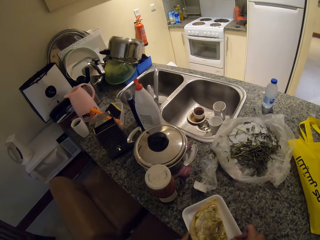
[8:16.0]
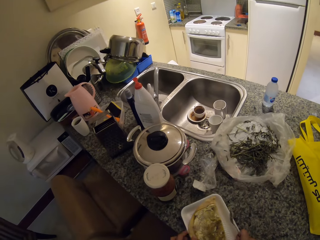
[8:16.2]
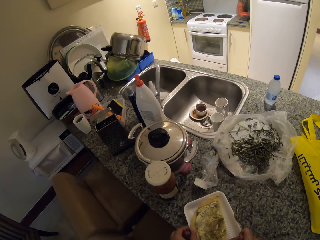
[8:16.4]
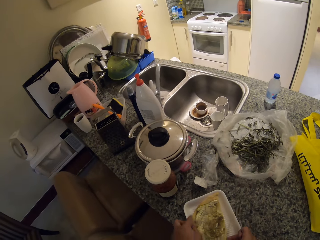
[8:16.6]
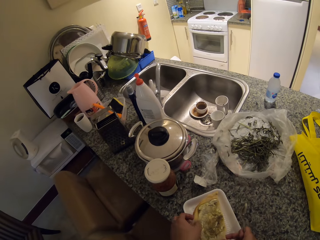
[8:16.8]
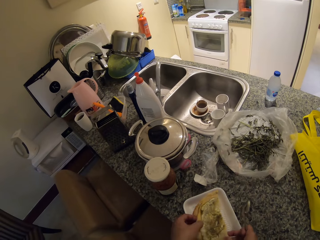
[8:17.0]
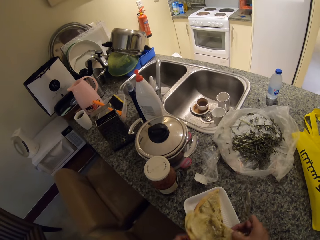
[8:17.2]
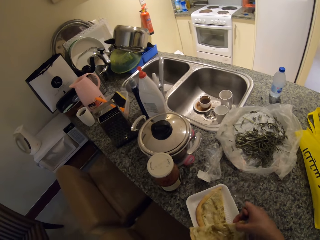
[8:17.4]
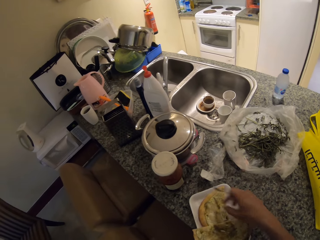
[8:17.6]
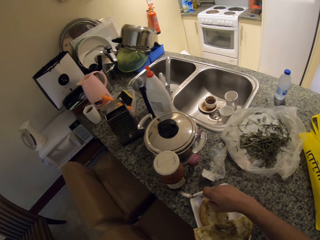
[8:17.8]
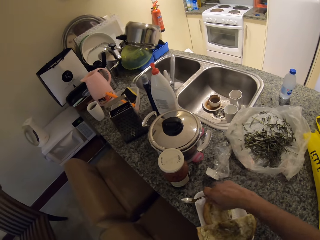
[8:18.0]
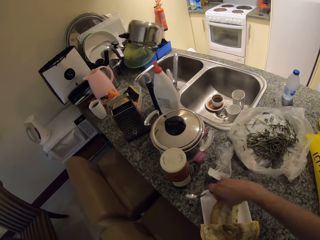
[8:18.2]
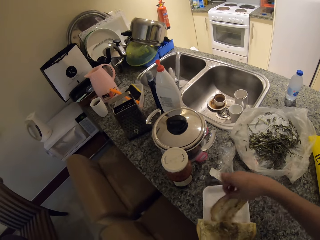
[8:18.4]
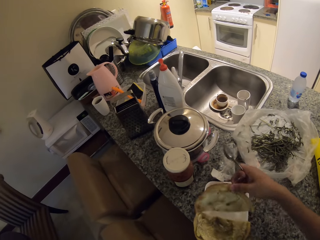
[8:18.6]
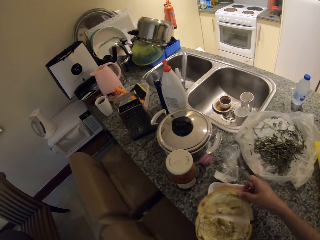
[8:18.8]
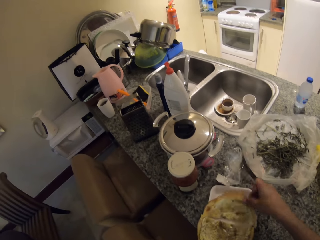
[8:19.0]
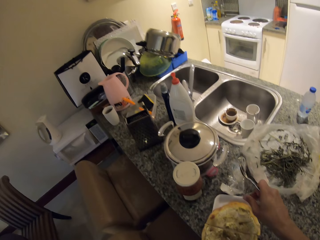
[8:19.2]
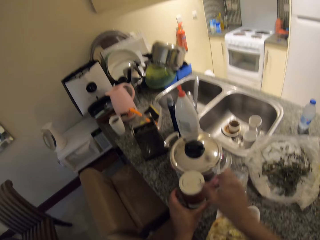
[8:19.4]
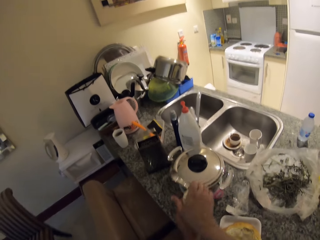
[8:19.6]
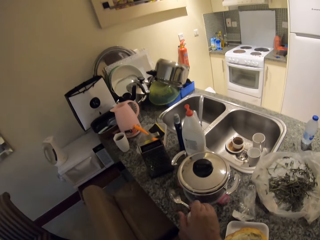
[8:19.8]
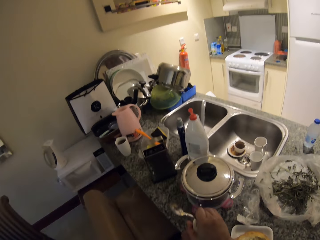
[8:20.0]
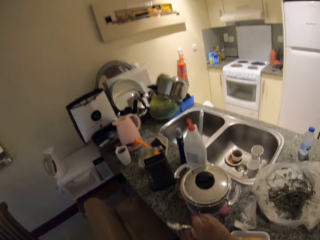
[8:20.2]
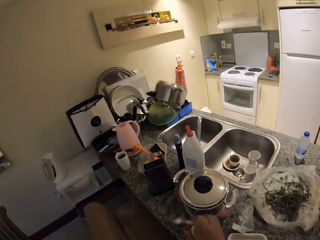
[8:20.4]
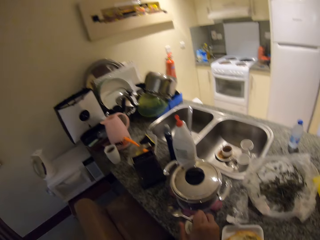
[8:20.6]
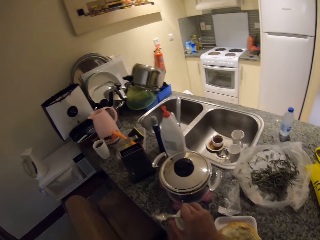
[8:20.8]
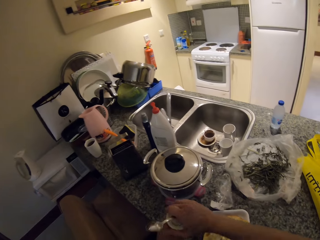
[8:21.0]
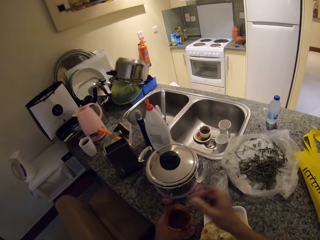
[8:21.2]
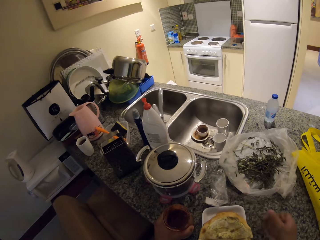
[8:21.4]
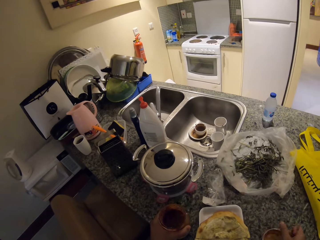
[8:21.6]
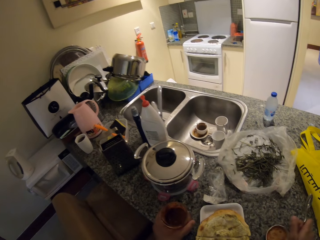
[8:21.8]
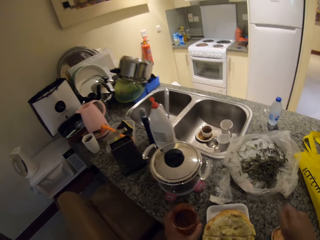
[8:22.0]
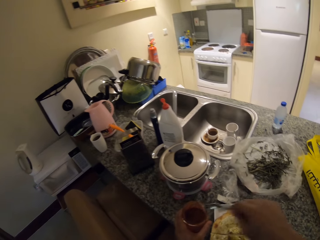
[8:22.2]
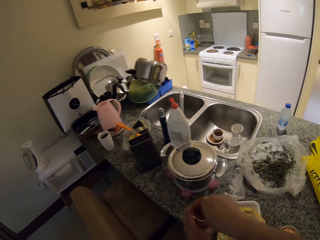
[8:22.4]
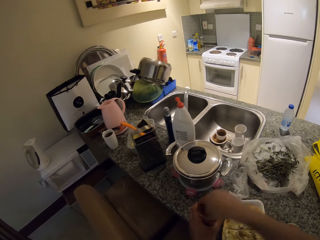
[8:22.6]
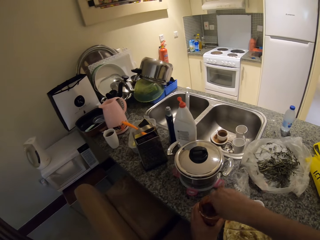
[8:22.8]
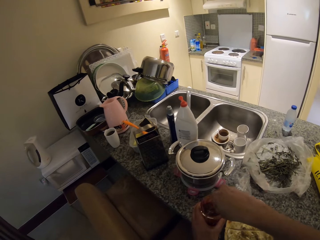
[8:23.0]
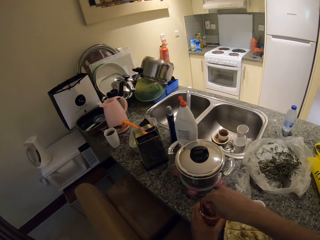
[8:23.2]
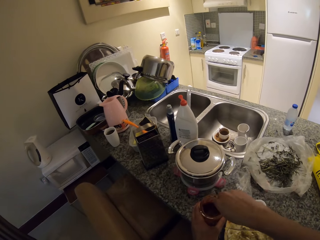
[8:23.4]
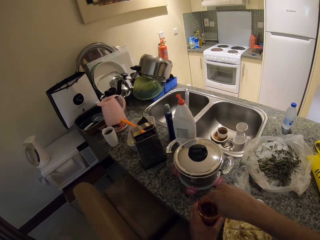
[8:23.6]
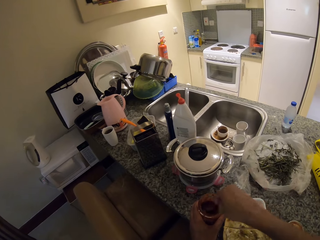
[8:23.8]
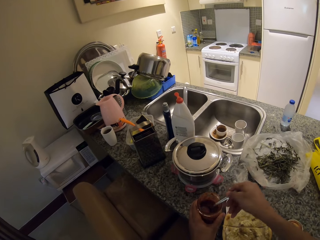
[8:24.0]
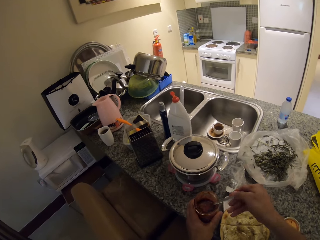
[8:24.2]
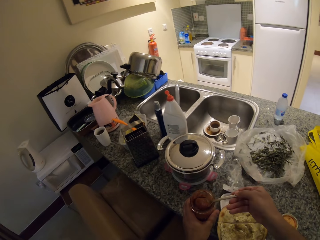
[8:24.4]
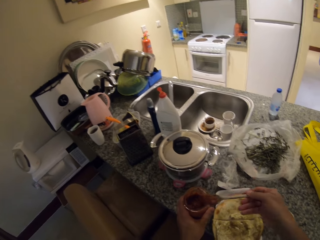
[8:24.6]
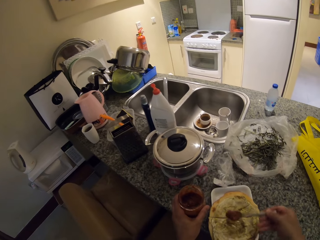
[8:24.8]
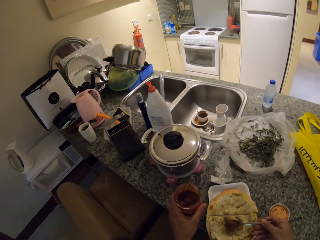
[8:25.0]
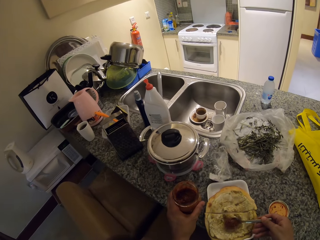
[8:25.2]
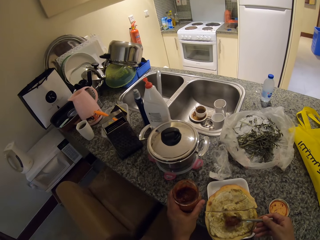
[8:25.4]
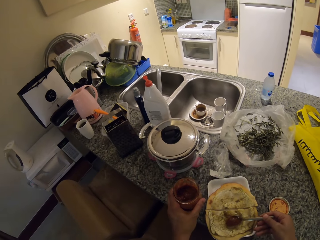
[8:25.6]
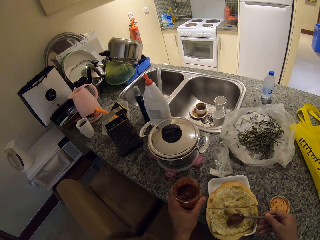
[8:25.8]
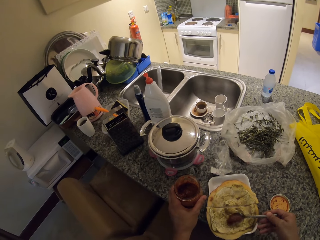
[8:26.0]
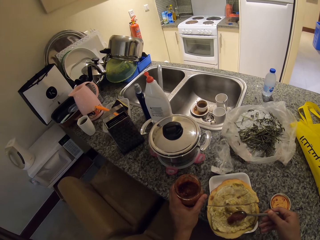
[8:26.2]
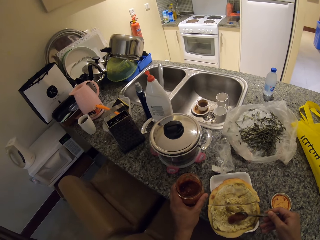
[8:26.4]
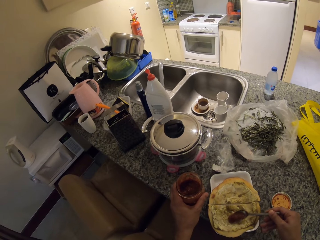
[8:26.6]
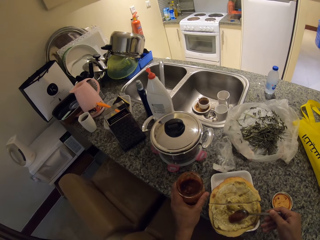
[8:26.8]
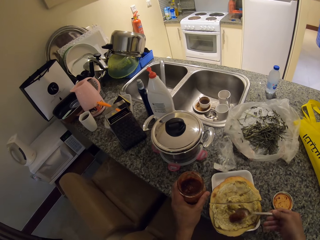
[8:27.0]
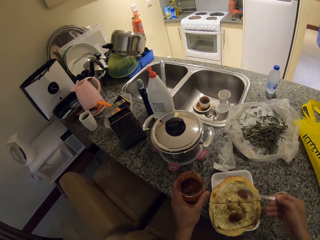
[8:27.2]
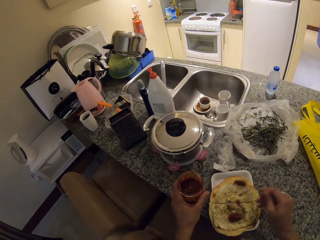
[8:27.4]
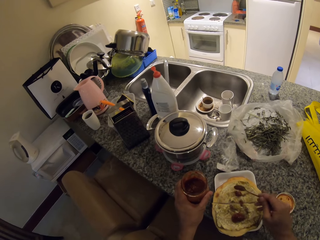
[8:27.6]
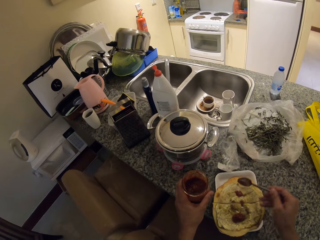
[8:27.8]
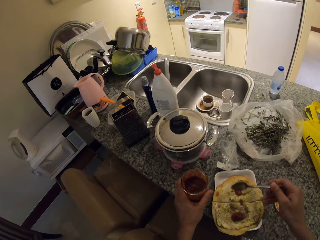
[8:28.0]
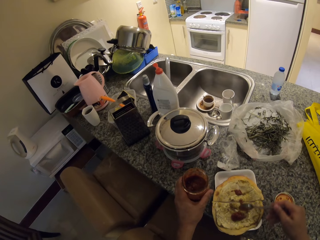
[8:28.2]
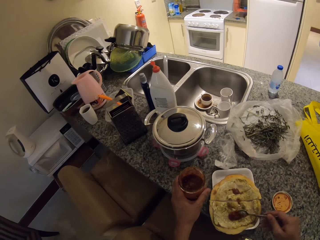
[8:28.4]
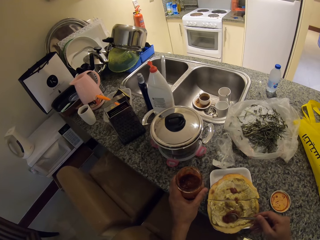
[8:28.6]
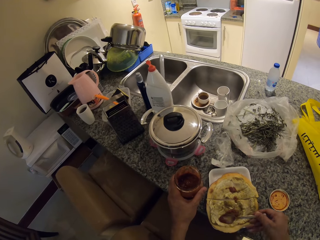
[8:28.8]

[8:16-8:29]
The camera wearer holds a container. They pick up the pancake. They open the container. They stir something. They scoop some of it. They put it on the pancakes.

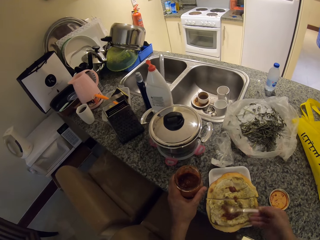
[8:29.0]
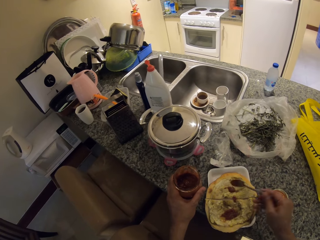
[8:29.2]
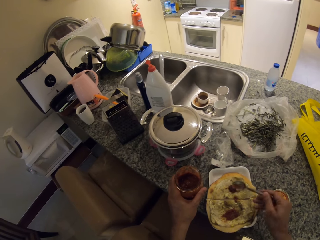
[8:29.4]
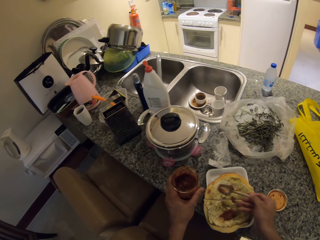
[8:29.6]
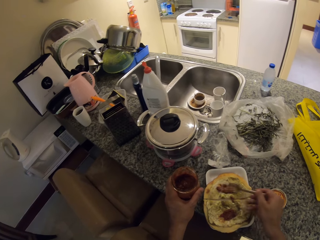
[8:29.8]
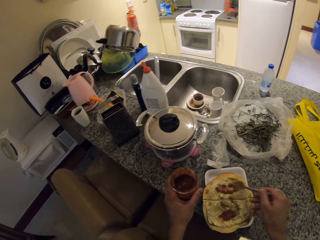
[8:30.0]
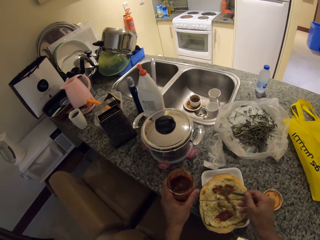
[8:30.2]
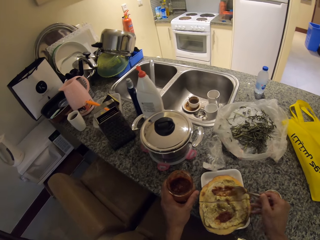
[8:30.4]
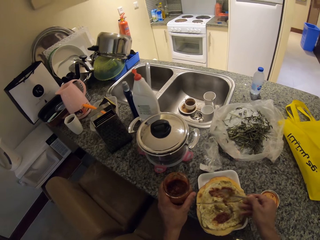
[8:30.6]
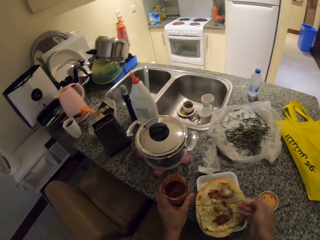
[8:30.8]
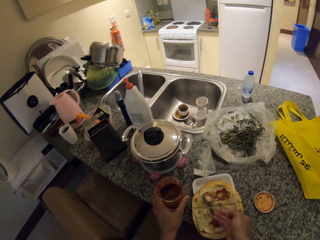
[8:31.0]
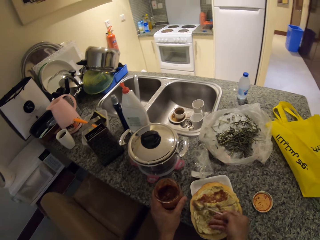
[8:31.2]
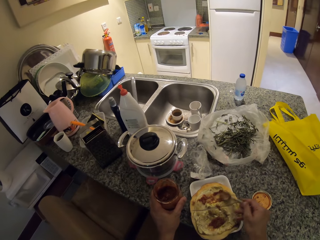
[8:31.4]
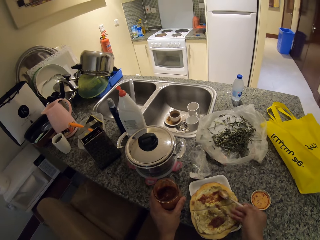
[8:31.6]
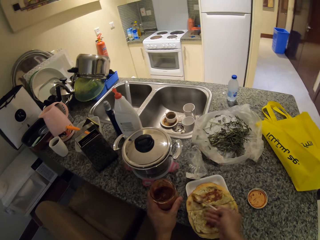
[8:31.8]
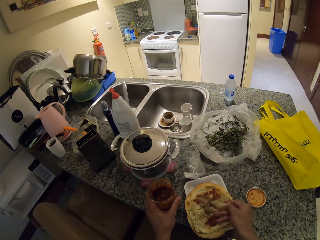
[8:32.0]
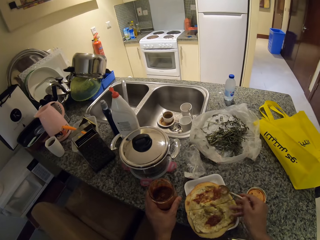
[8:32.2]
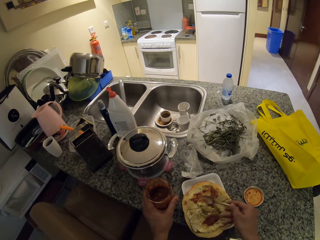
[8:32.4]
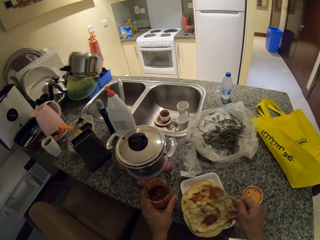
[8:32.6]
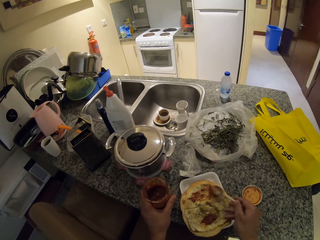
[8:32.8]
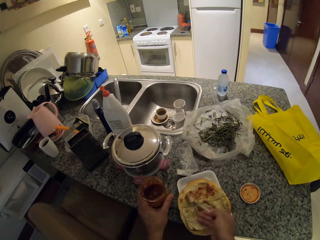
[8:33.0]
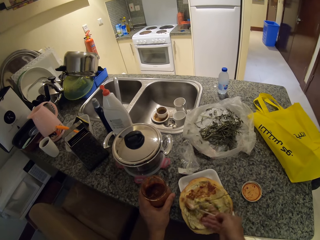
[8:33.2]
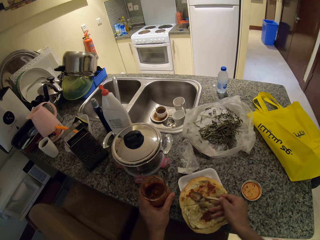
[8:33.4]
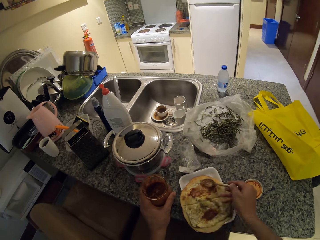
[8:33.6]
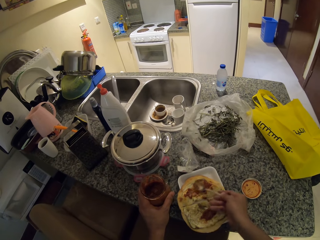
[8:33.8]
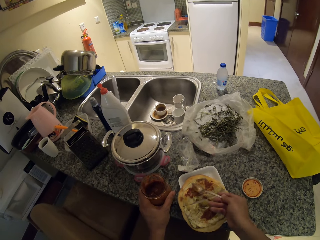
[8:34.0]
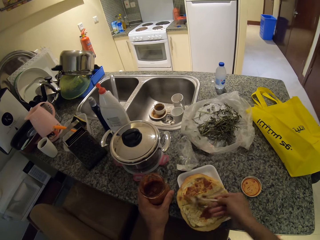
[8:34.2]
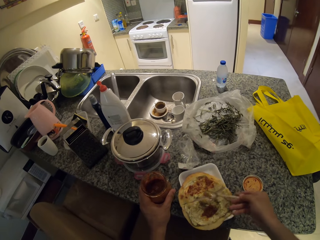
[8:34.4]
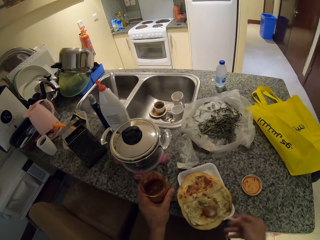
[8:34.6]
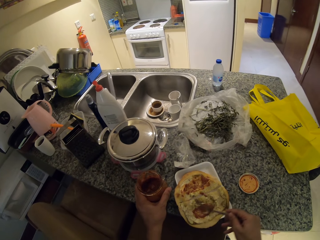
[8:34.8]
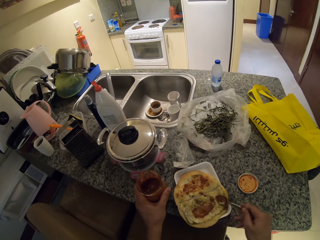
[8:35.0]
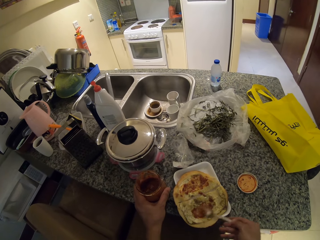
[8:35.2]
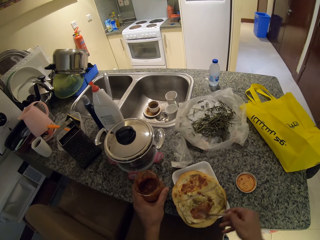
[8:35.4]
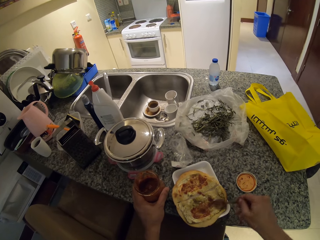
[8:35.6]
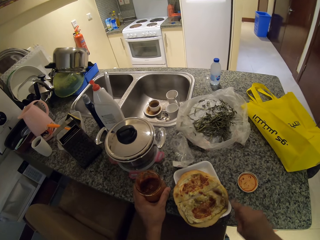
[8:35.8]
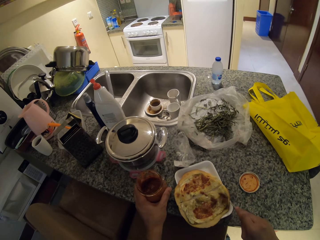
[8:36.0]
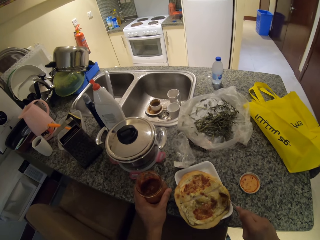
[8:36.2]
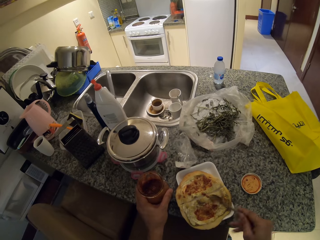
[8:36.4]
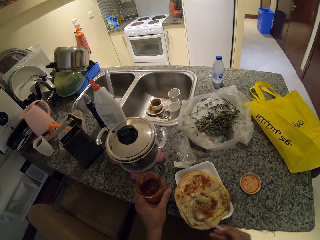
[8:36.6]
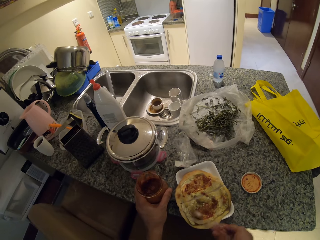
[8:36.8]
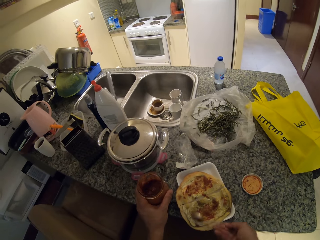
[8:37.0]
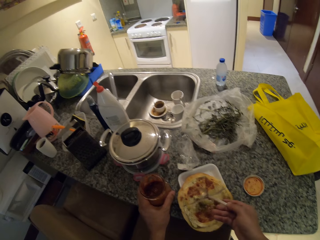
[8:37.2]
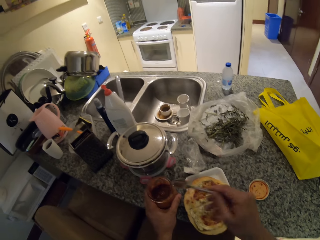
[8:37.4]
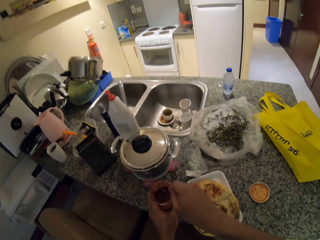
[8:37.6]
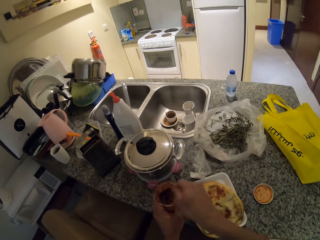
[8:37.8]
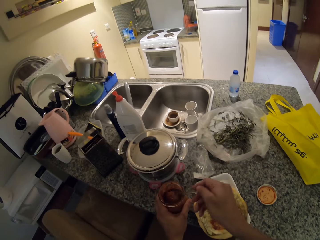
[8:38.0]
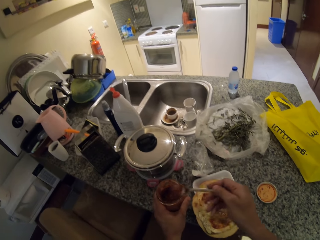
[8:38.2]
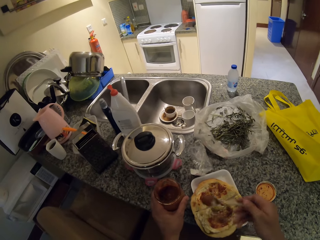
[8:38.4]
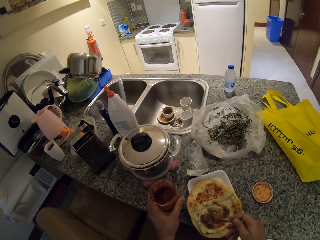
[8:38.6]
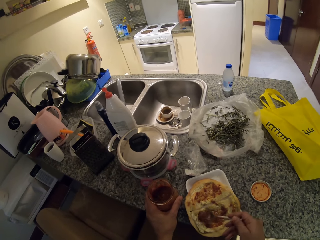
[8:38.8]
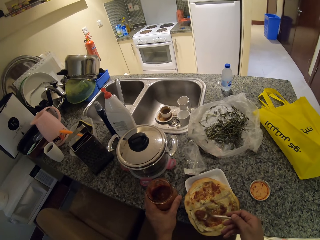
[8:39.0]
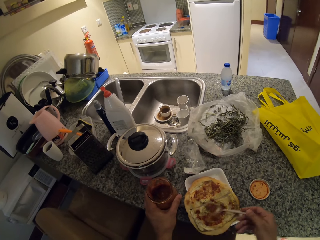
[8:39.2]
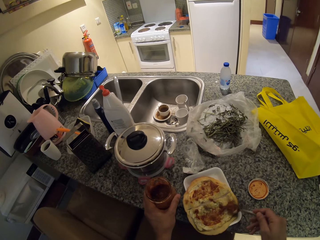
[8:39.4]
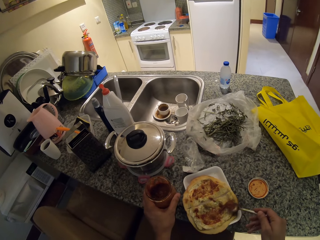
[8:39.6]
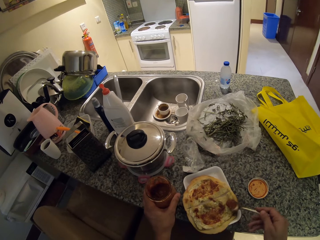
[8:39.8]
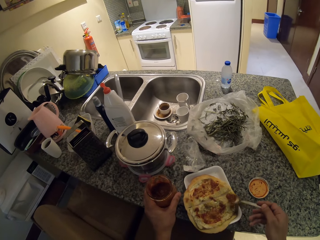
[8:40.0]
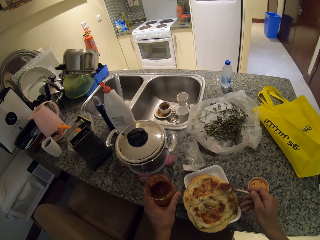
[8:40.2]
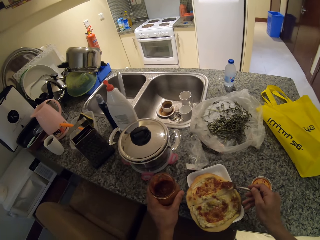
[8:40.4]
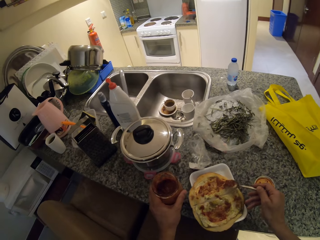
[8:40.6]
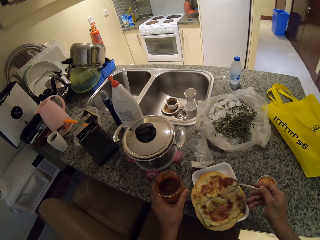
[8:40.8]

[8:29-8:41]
The camera wearer spreads something on the pancakes. They scoop something. They put something on the food. They spread something on the pancakes.
